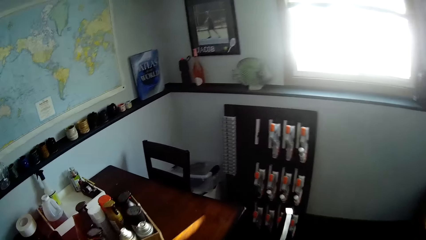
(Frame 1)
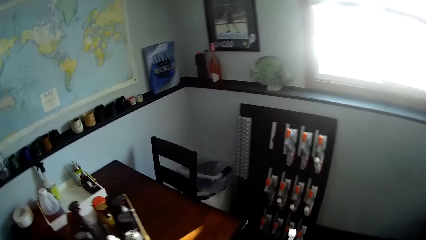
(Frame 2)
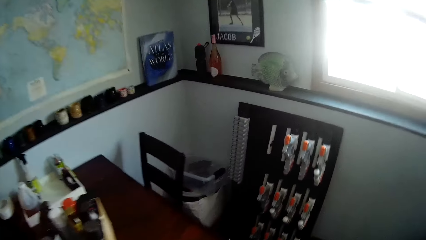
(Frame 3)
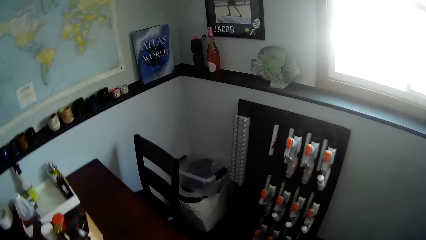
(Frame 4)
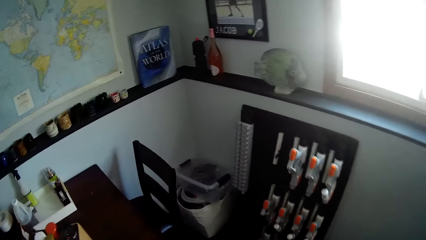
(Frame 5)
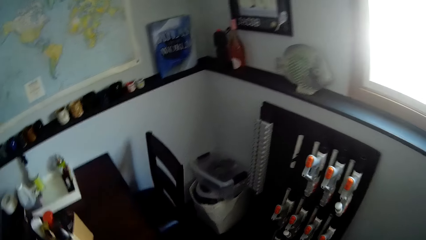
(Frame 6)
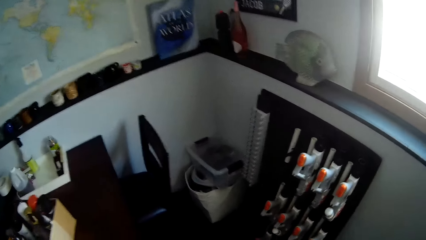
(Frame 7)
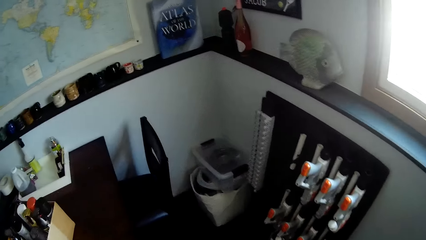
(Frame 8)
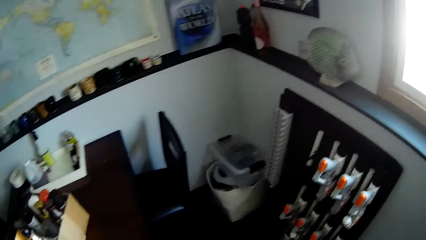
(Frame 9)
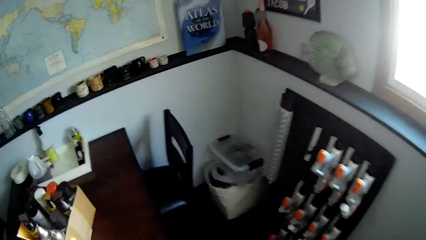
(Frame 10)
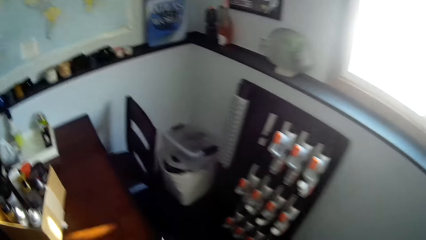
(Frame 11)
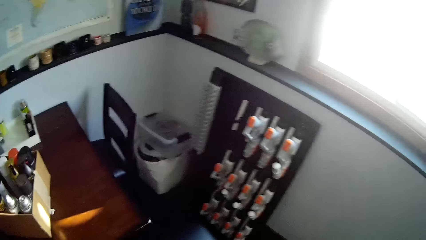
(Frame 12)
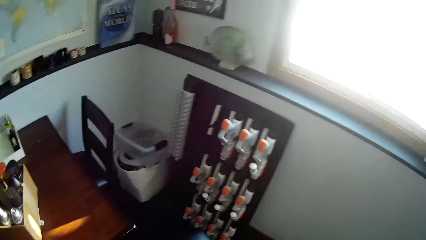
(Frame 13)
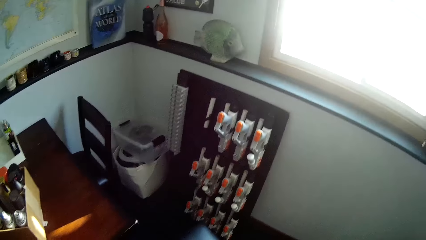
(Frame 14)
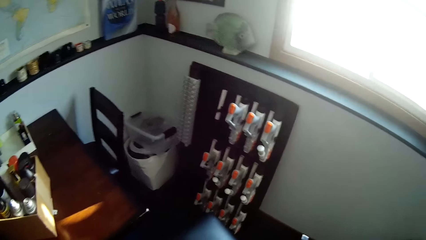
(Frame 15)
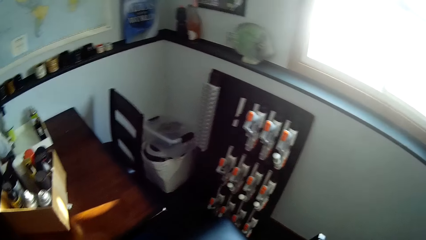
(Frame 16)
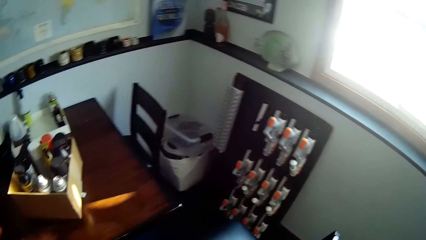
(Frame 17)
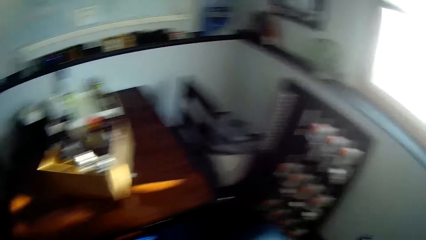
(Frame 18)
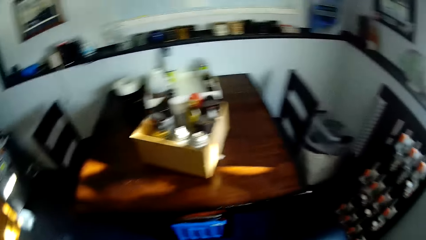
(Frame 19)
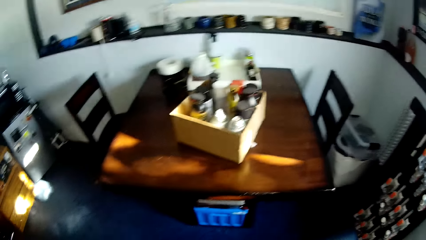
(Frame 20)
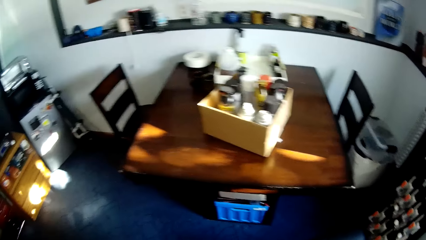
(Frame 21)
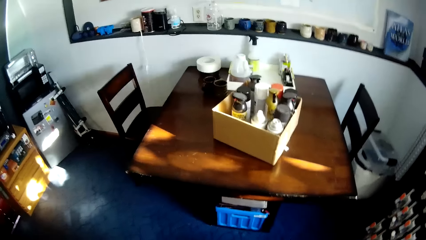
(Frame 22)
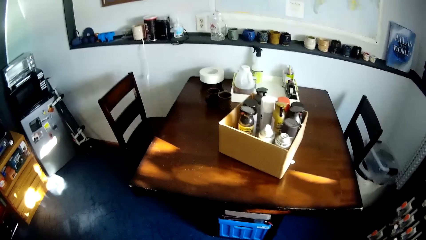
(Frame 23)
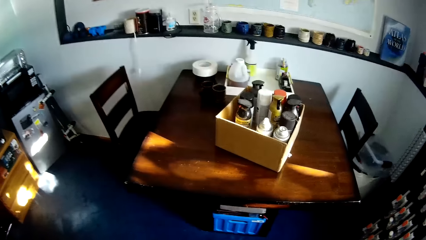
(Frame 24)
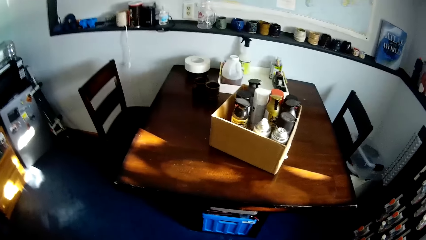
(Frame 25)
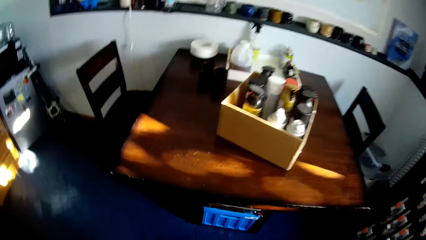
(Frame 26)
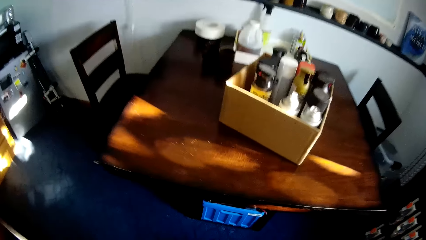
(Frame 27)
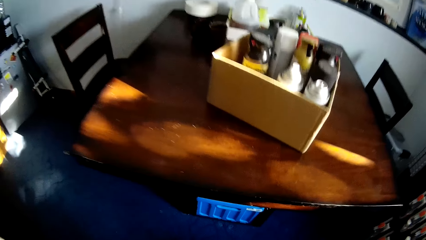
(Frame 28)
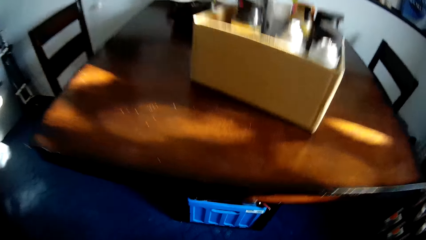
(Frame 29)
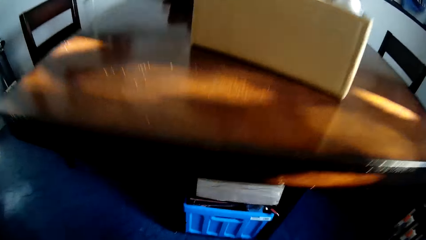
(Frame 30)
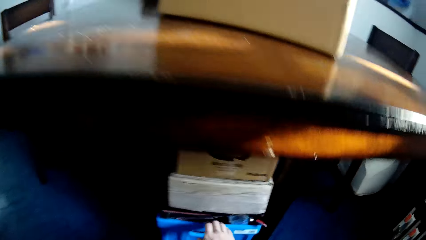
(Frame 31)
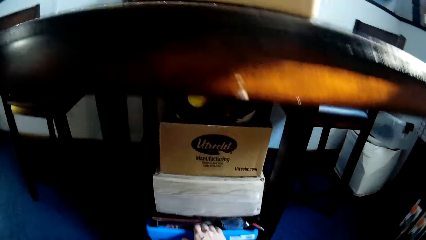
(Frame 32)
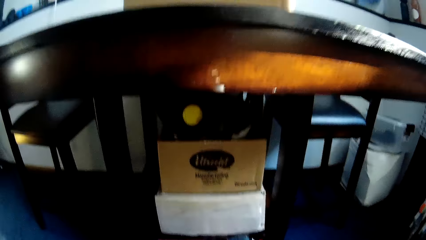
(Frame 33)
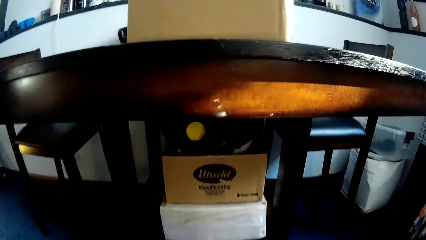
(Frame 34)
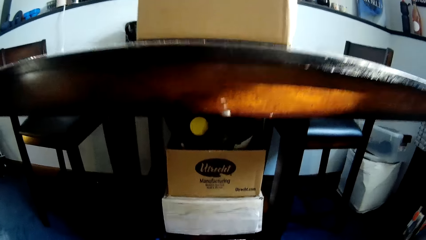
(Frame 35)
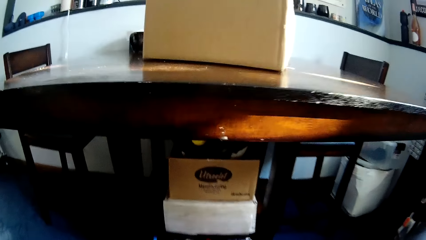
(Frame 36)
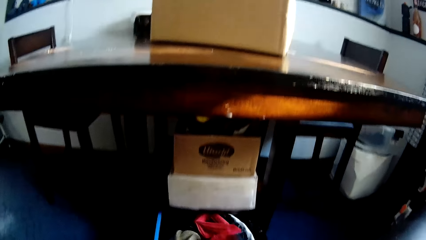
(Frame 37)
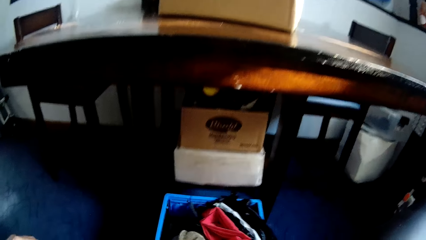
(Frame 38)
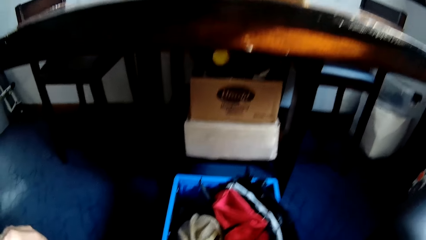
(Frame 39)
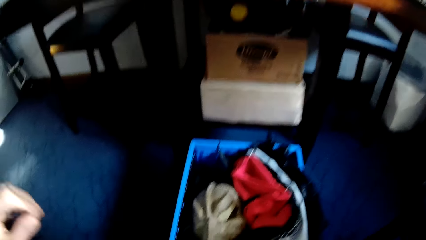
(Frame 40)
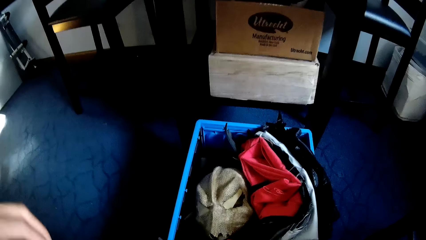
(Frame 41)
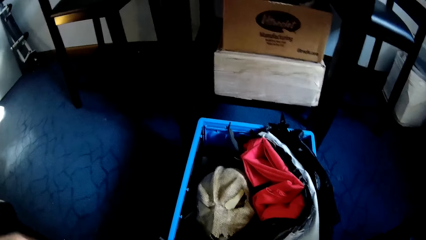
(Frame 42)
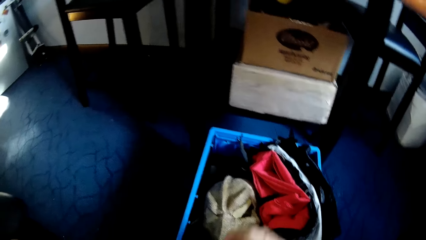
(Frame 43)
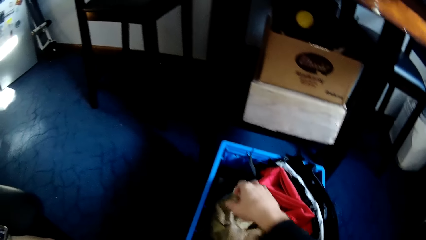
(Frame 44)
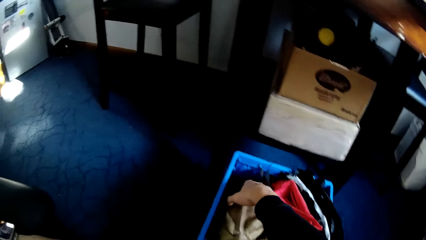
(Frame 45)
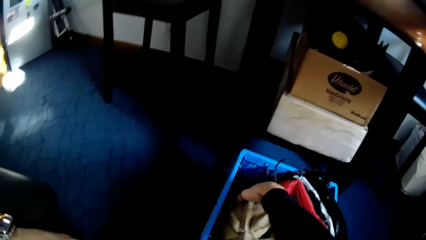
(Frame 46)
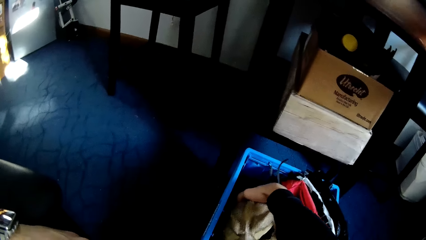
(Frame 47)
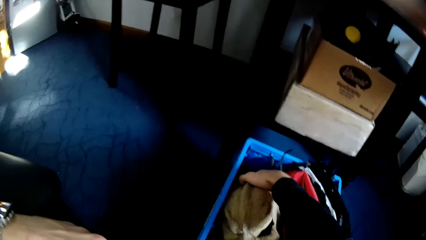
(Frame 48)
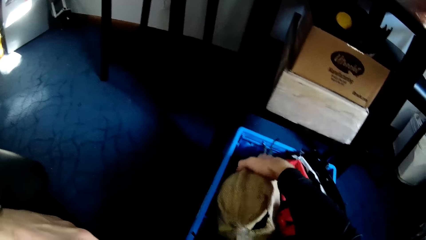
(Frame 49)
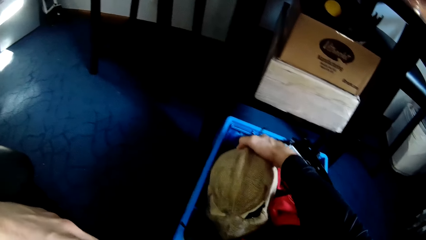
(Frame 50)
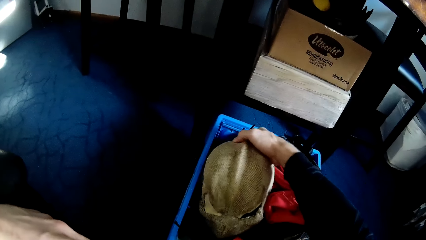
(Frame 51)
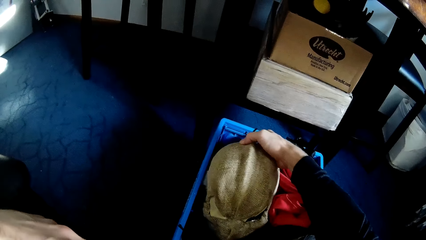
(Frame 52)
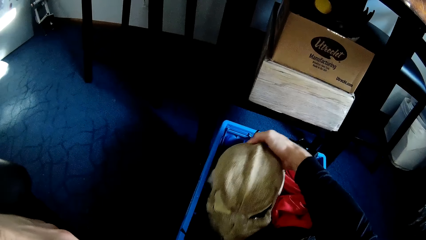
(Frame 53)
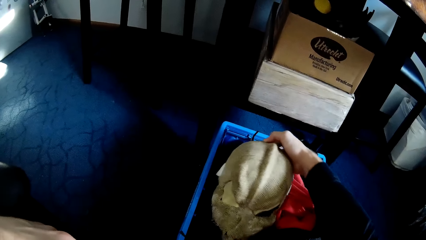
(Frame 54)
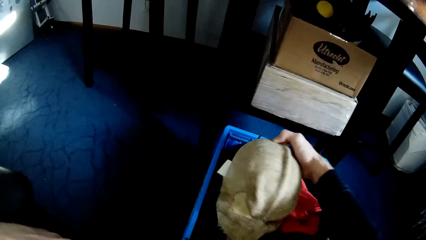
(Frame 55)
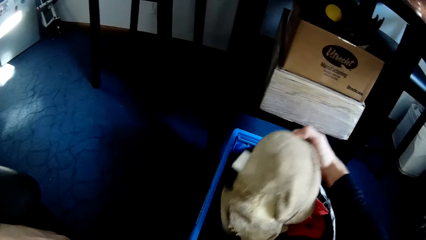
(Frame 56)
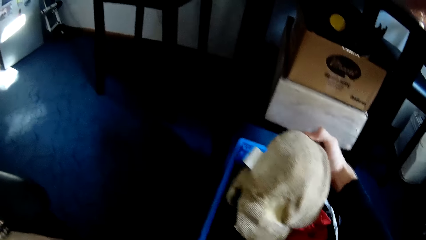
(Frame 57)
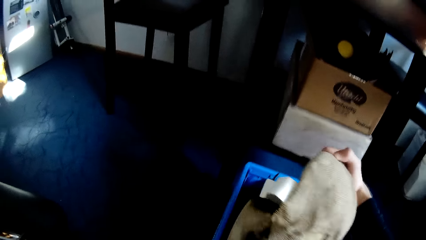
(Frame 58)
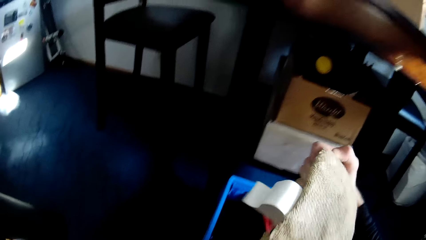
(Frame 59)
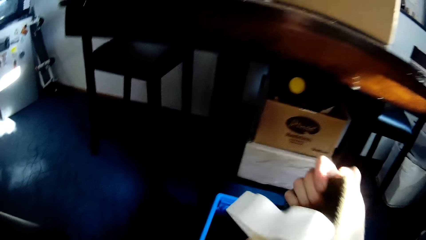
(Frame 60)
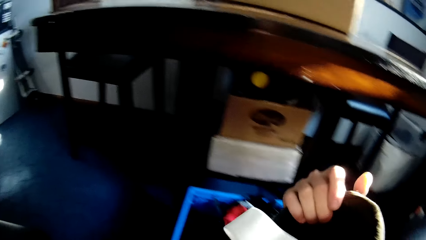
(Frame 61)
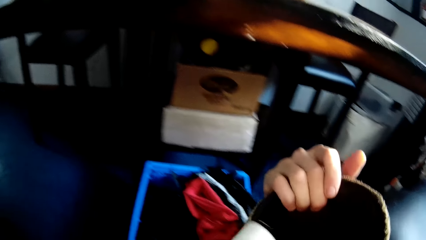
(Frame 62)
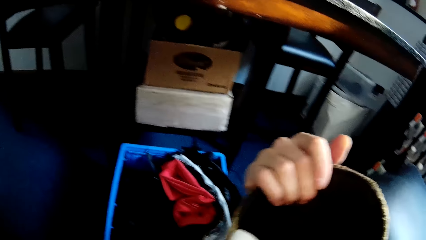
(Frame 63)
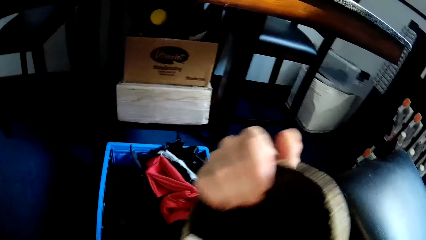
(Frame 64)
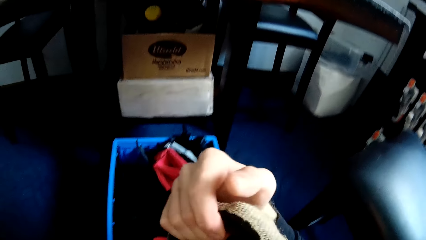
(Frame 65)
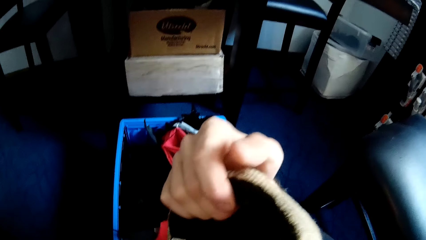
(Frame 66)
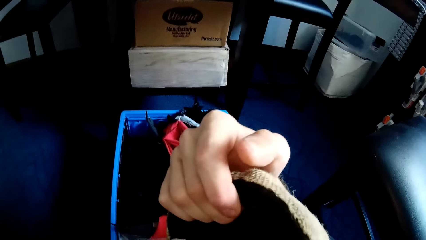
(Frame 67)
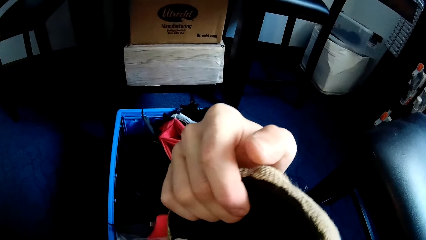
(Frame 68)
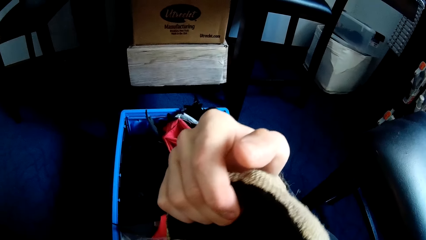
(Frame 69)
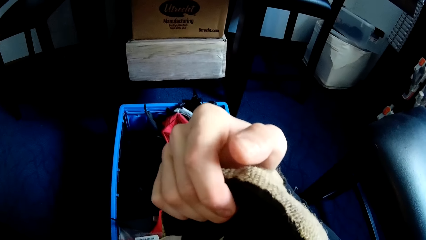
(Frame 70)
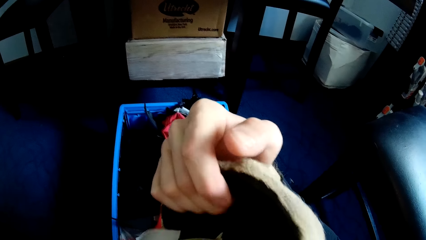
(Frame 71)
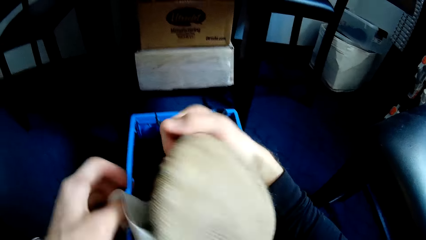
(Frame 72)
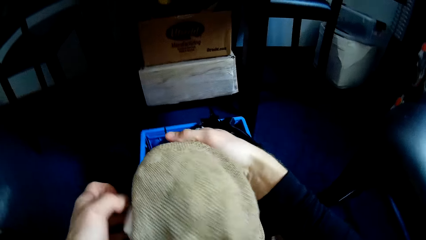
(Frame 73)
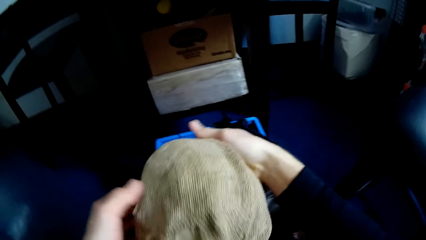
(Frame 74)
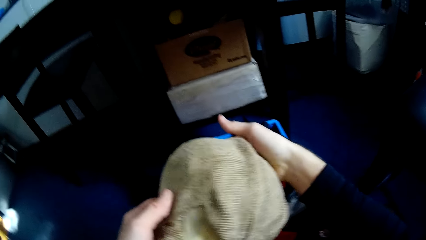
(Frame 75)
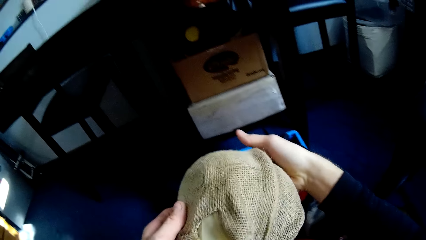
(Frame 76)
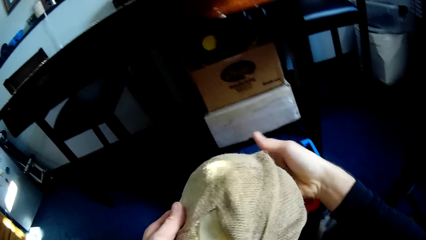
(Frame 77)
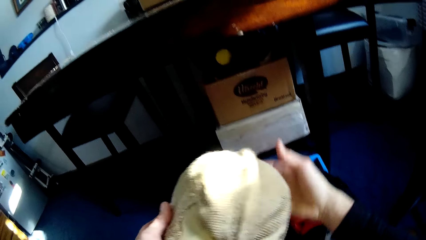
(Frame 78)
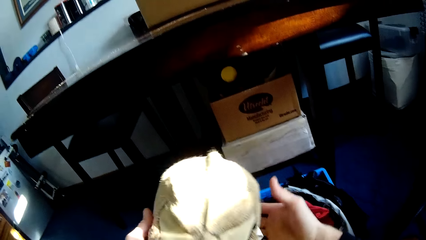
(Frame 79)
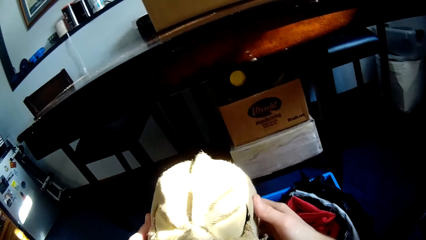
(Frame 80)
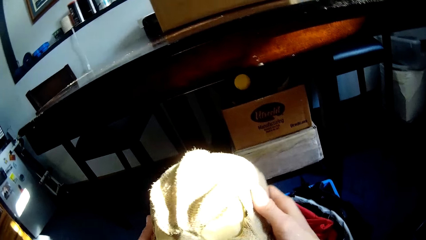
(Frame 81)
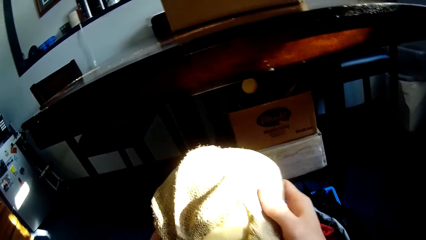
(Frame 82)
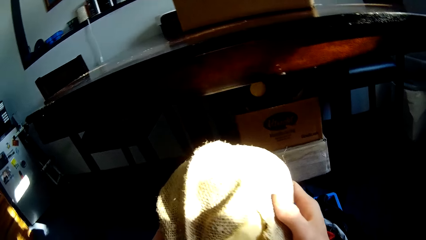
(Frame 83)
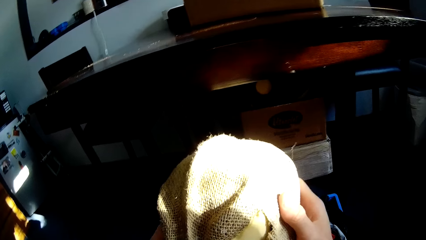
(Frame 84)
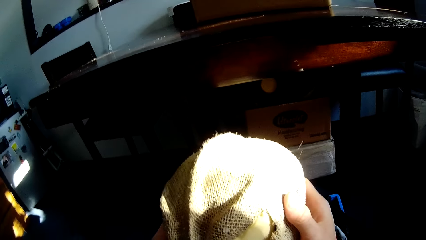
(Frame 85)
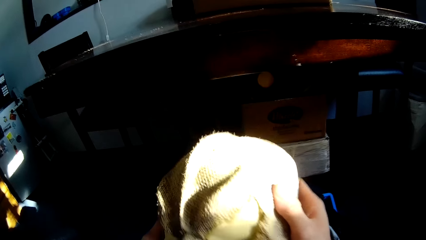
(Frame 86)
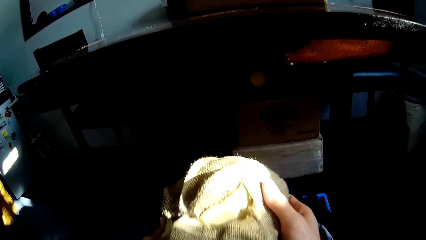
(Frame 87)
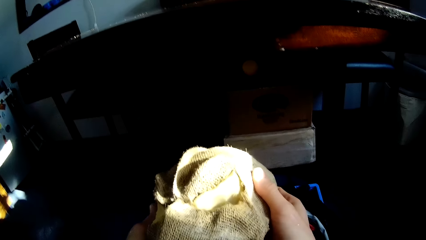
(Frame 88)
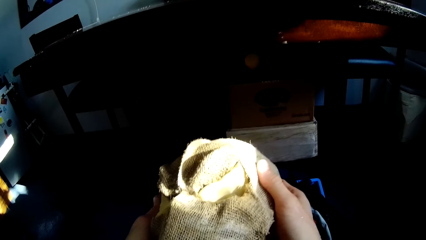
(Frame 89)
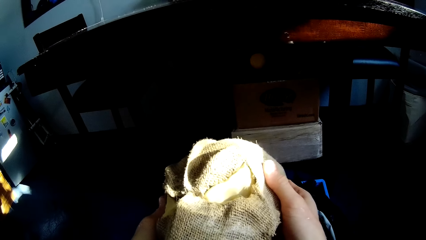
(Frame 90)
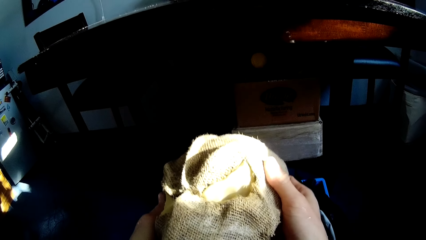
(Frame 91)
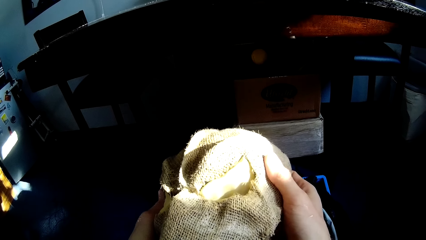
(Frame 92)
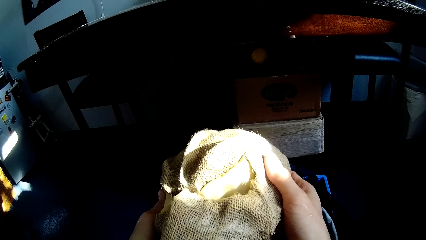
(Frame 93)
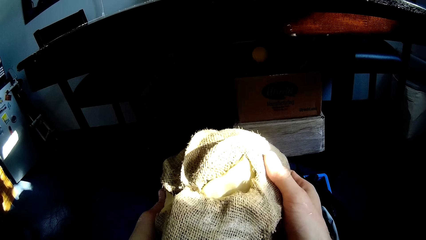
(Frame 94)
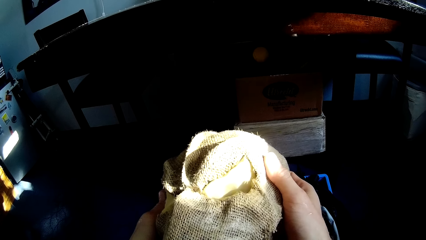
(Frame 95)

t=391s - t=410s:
The camera wearer squats down. He pulls a blue container to himself with the right hand. He takes a mask from the plastic container with the right hand. He looks at the mask.
